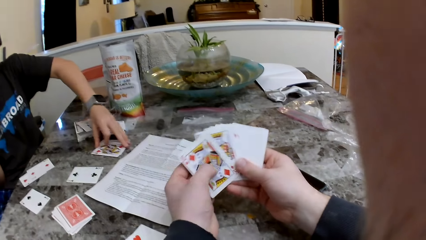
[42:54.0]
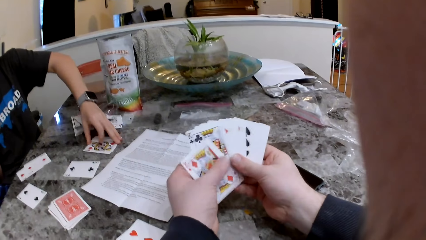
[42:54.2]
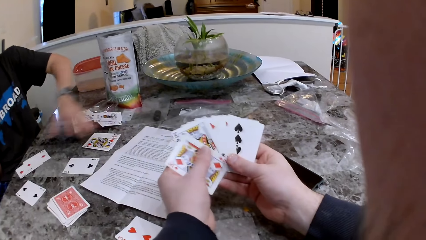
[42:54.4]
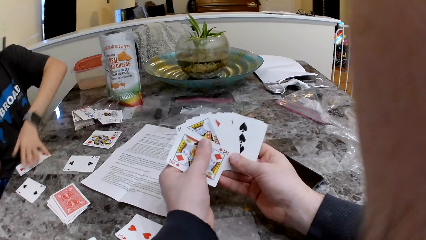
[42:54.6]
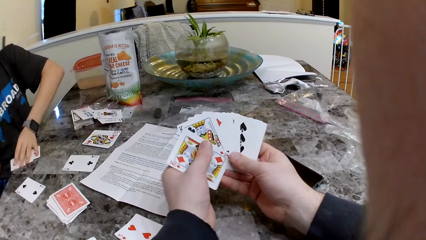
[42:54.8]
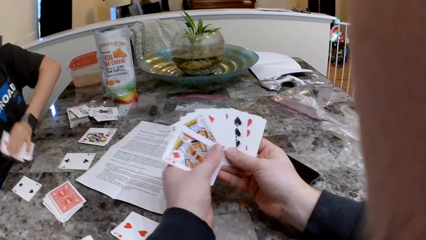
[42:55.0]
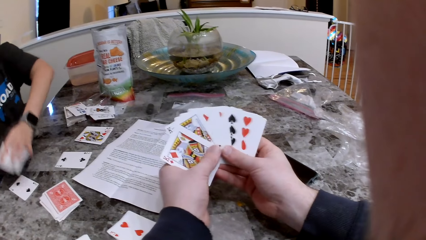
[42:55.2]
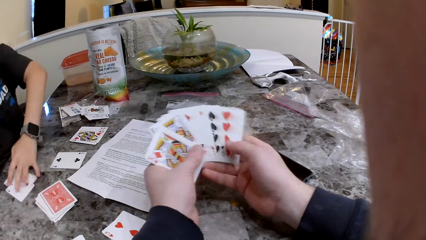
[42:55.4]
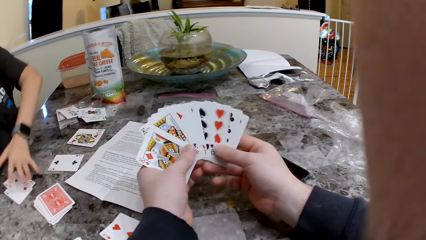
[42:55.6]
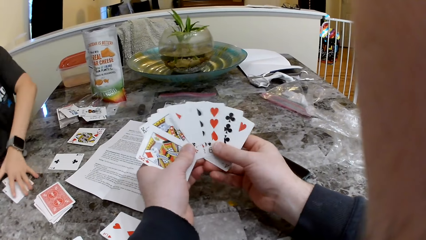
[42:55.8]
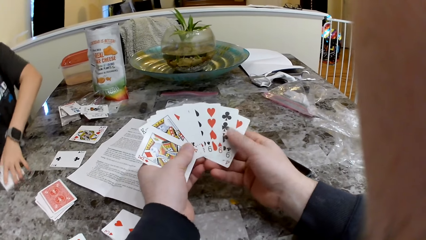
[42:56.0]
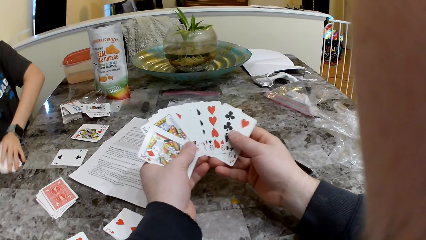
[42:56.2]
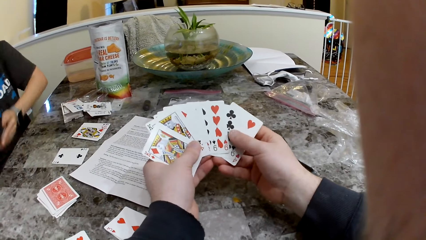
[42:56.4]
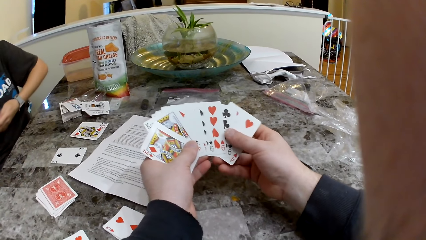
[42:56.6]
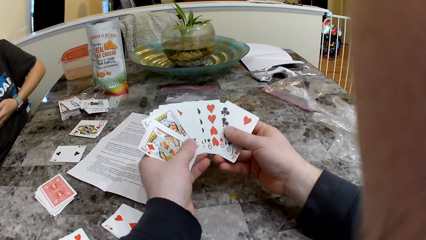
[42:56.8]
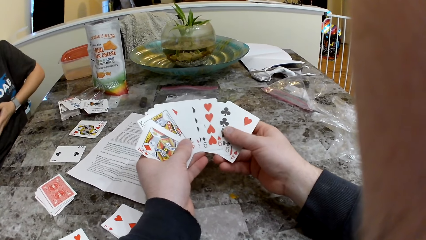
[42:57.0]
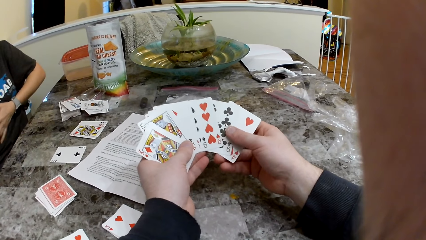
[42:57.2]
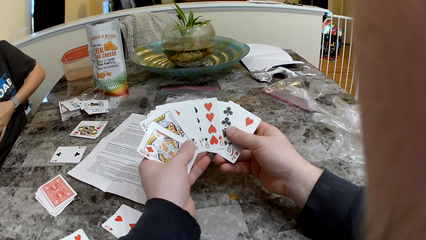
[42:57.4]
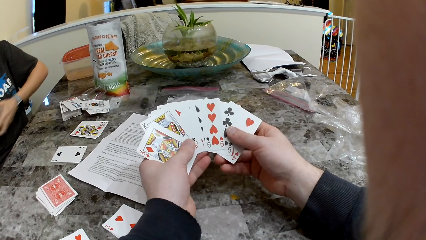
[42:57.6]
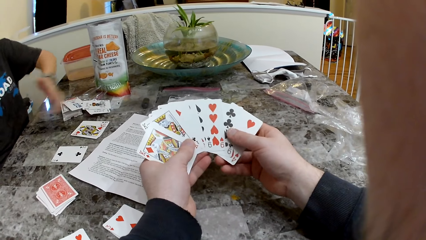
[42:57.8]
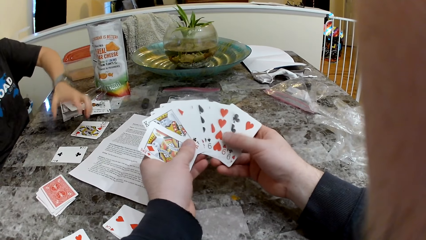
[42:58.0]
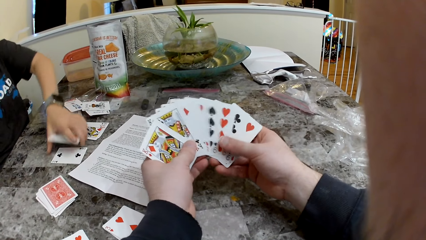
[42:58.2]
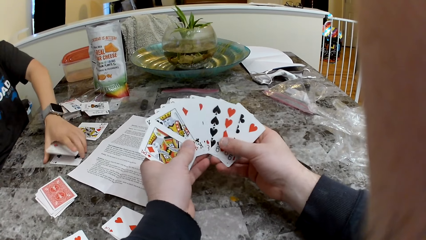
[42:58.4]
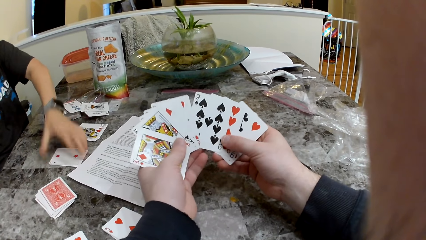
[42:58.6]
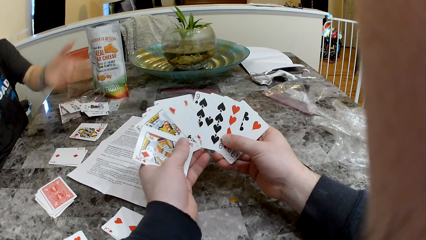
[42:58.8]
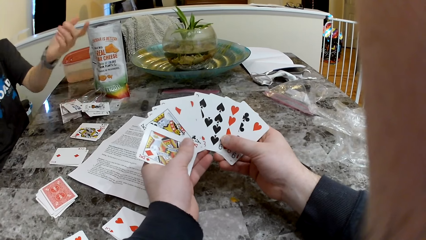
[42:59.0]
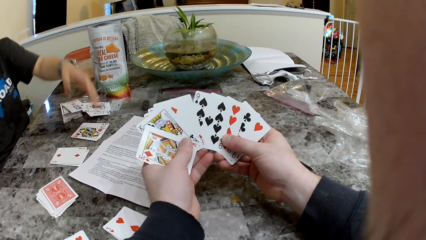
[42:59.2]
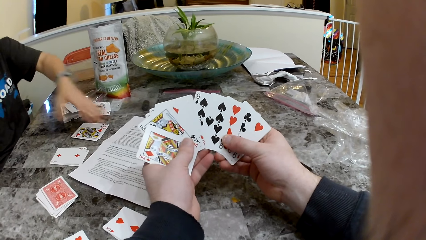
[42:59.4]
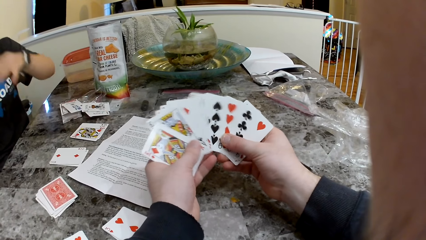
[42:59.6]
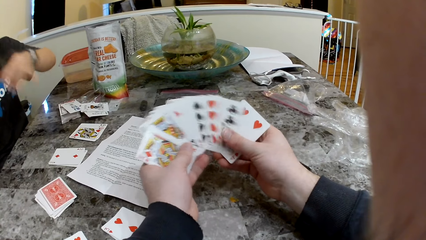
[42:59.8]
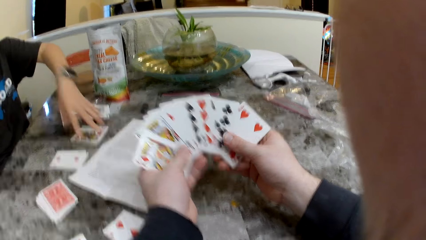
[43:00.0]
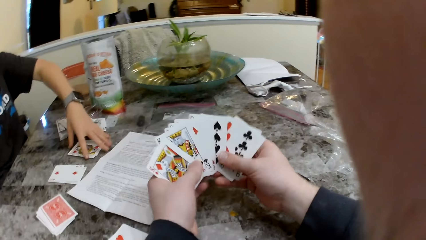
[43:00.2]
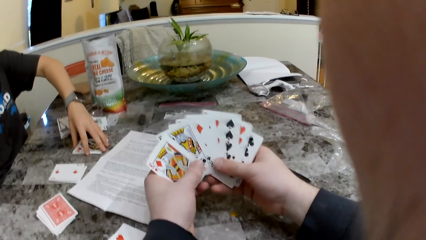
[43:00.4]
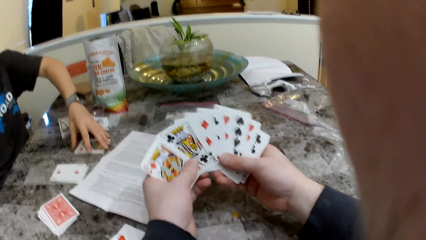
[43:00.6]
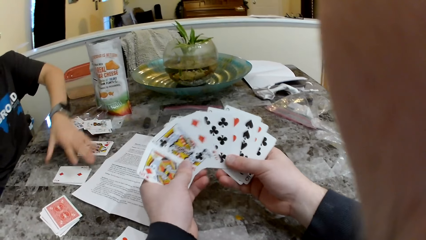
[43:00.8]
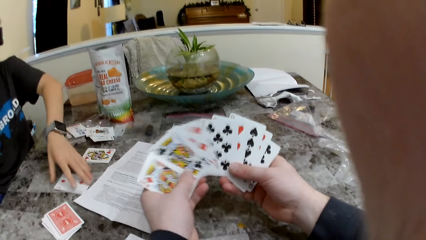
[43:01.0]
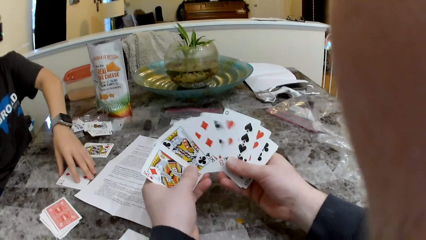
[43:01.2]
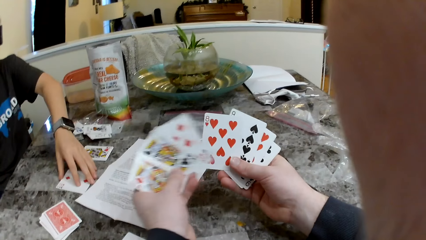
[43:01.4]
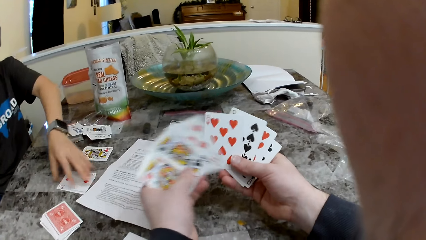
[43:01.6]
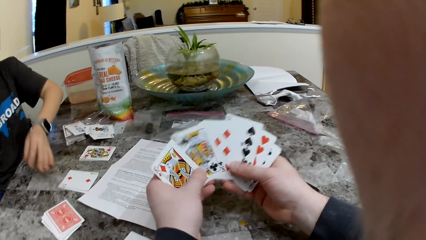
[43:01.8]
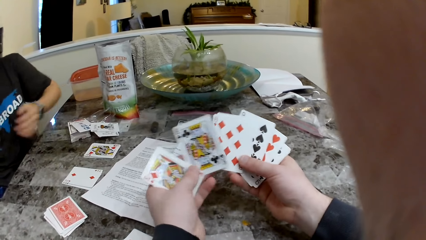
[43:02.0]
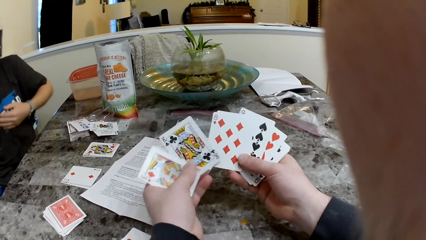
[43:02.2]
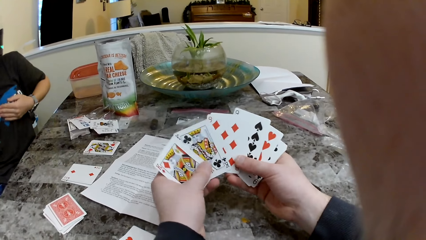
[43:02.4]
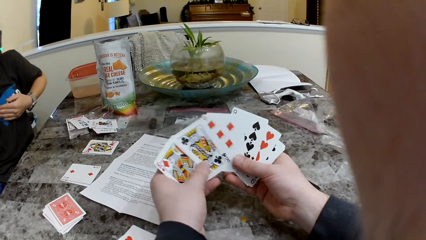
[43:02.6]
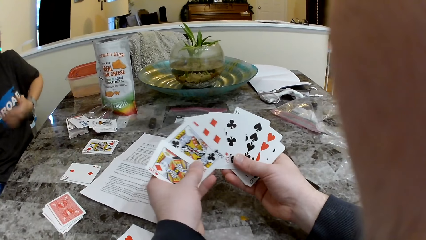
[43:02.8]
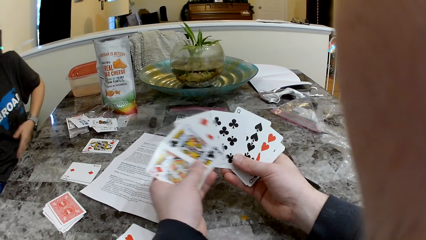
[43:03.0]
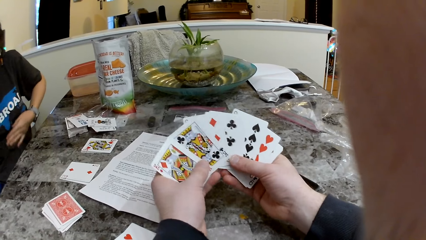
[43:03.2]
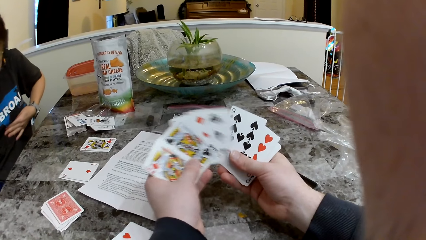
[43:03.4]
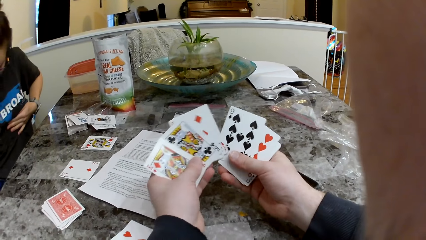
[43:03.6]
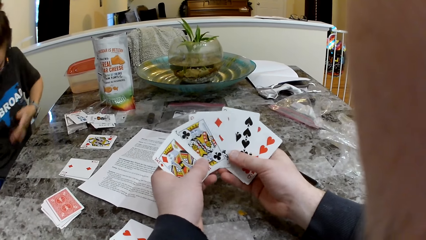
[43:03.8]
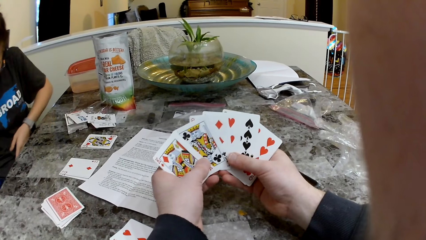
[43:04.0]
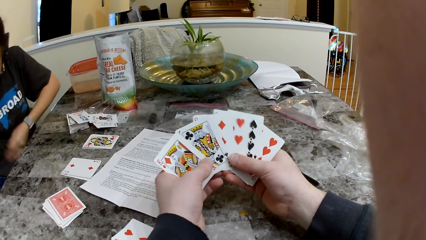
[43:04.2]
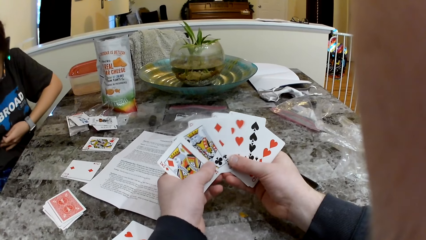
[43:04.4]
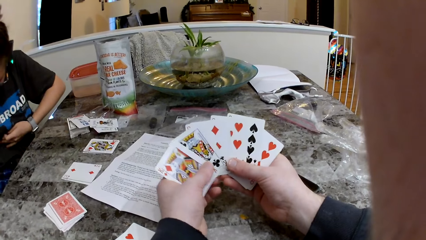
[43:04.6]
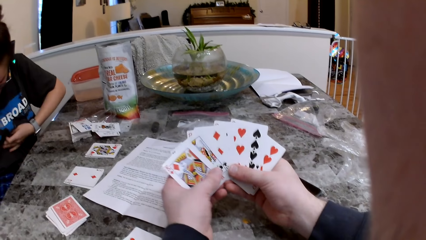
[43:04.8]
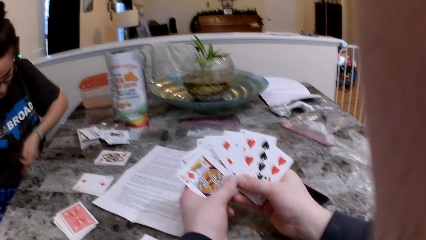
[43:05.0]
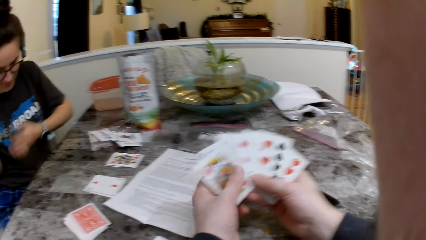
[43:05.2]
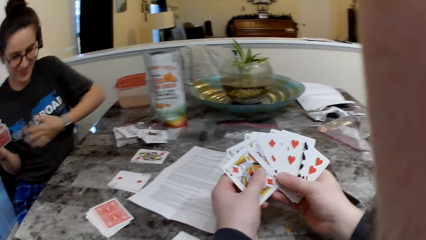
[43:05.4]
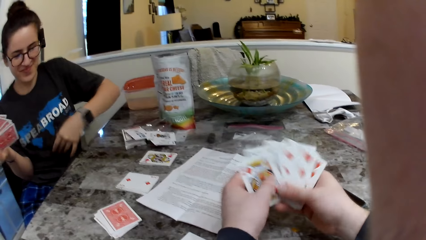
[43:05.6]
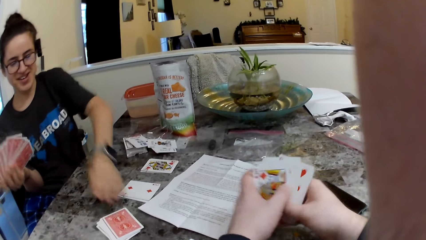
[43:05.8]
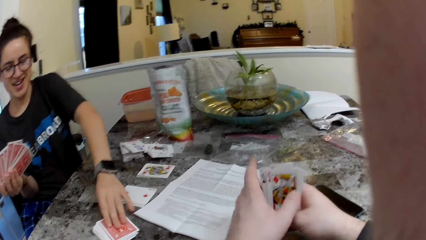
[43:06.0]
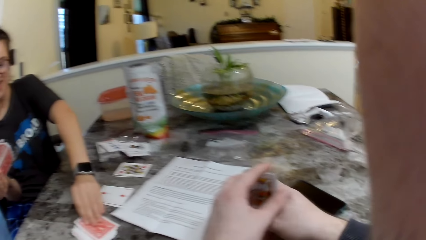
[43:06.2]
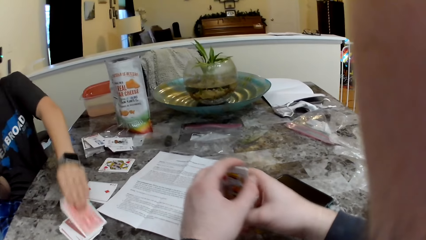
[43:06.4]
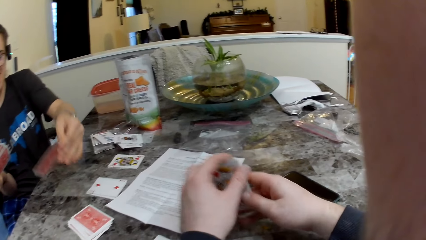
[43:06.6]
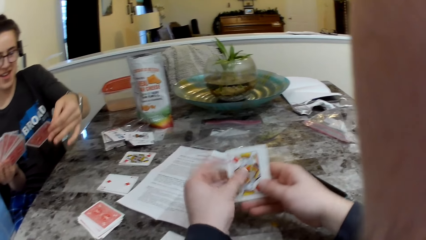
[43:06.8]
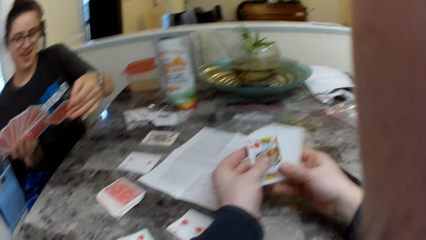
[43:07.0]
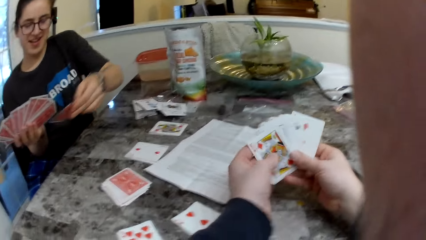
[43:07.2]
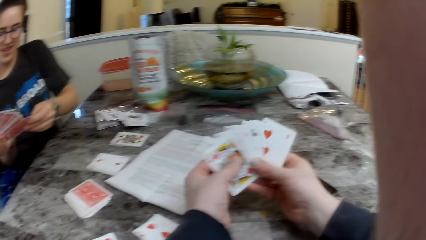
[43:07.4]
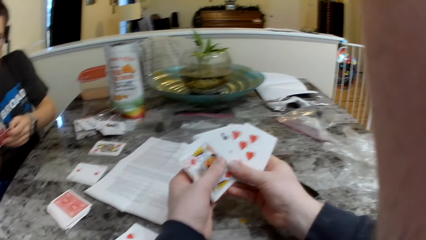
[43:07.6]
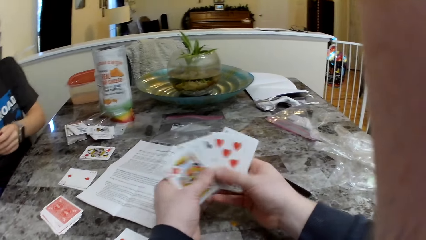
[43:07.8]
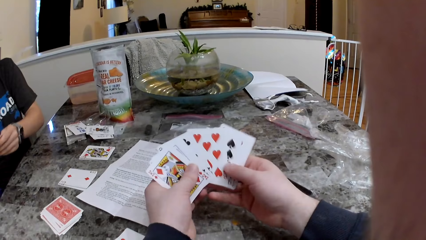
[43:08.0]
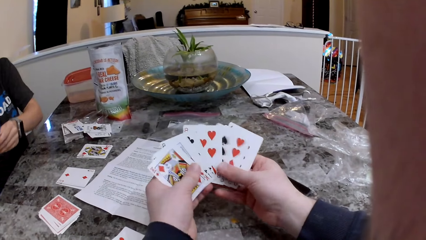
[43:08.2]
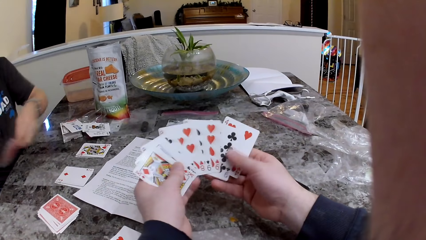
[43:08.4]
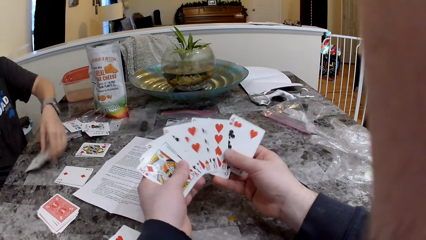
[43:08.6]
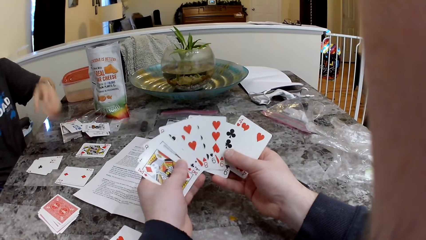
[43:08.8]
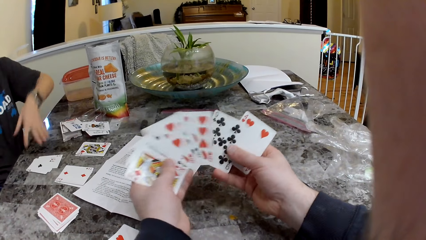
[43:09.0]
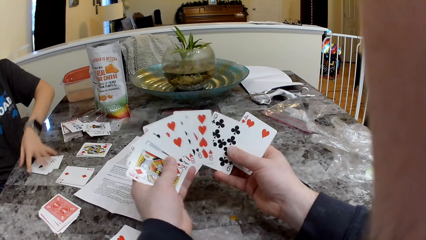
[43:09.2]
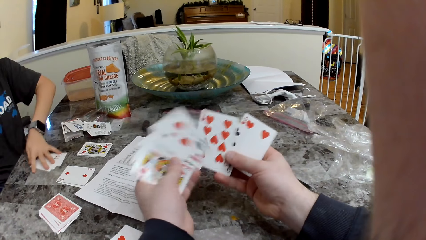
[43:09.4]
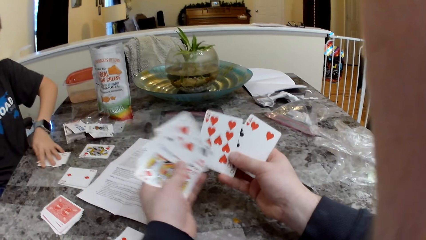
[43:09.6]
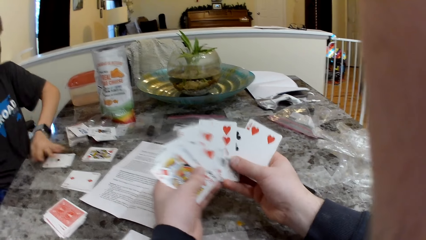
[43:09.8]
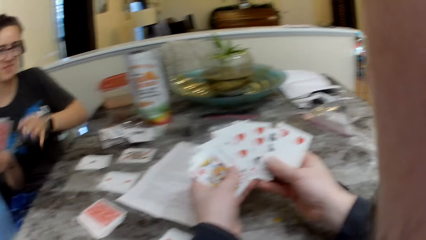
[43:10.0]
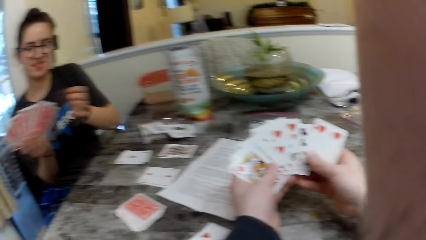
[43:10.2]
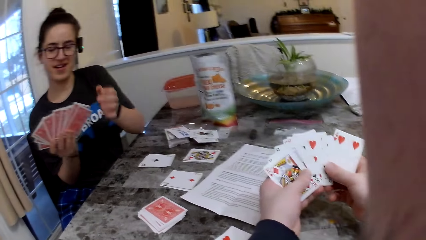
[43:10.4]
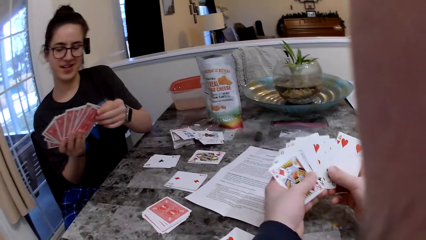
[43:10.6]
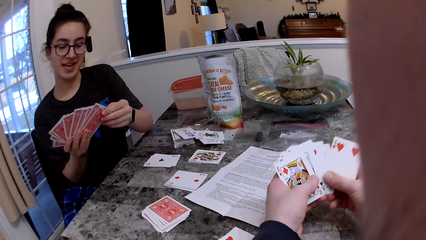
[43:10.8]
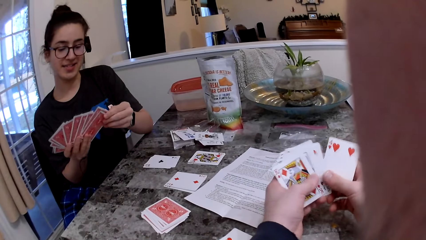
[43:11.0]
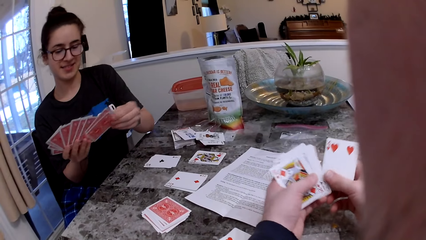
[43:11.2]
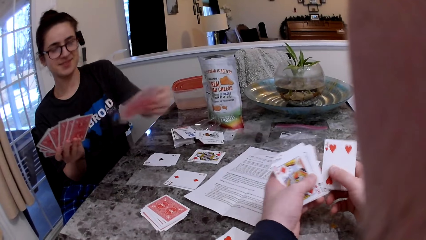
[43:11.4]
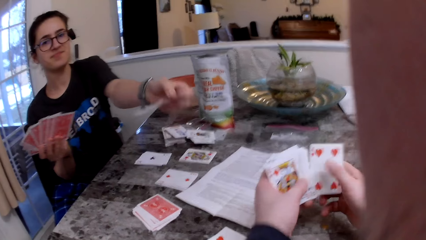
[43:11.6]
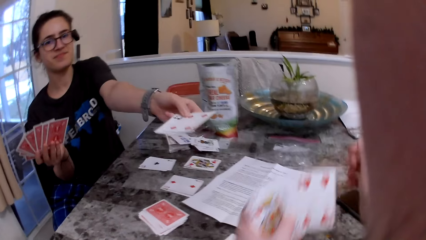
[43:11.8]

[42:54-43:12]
The camera wearer checks the cards. The woman puts the cards together. The woman picks up the cards from the table. The woman puts the cards on the table and pushes the cards. The woman presses her body with her left hand. The woman picks up a card on the table with her left hand. The woman puts the cards on the table and pushes the cards.
